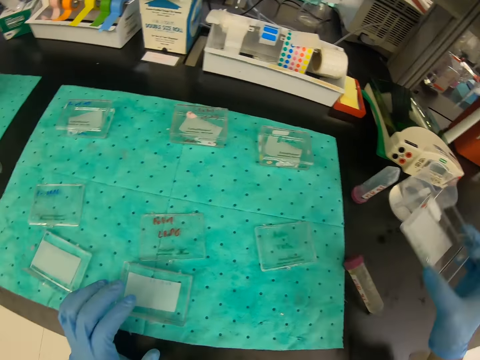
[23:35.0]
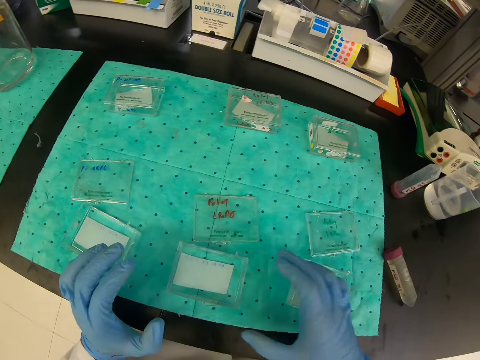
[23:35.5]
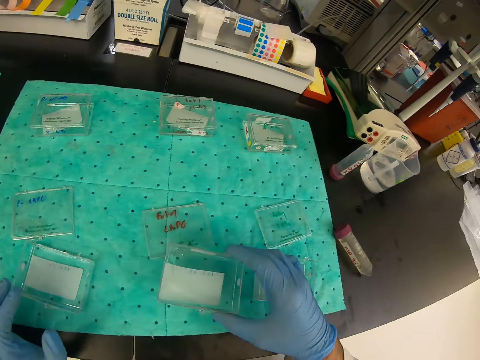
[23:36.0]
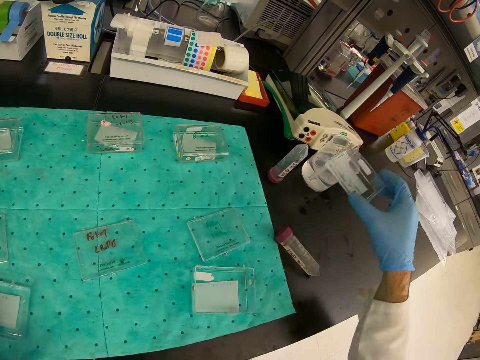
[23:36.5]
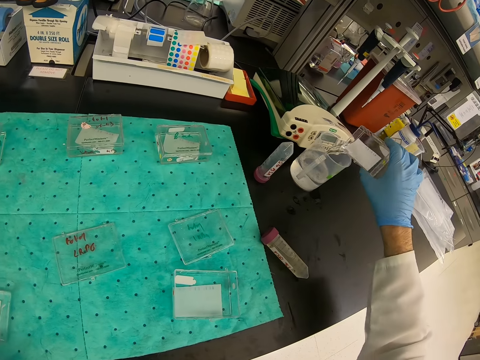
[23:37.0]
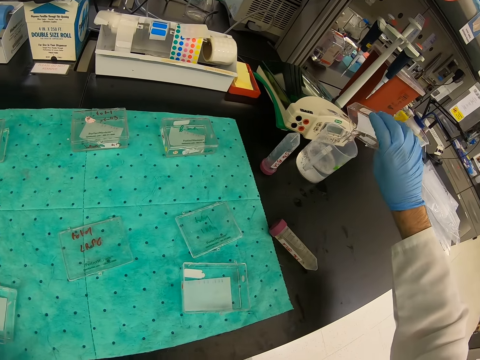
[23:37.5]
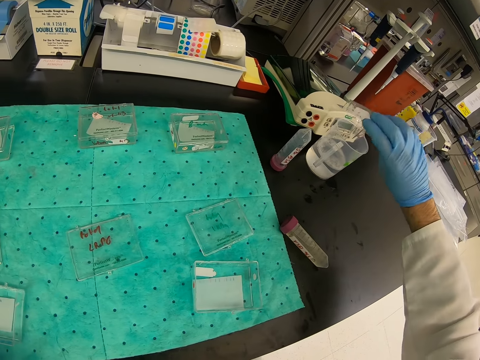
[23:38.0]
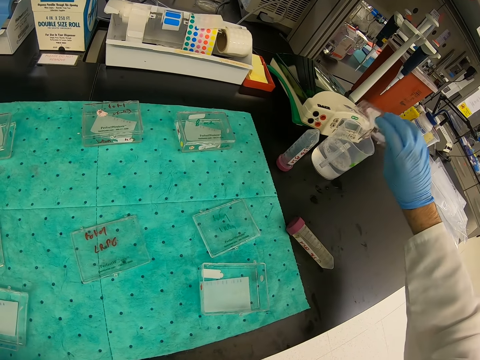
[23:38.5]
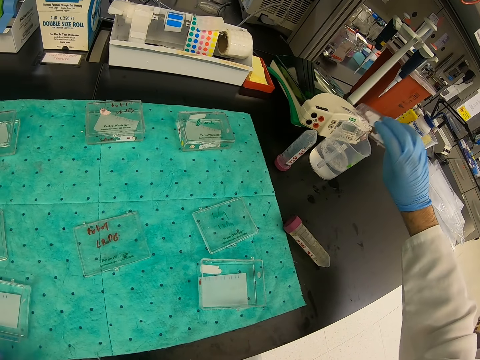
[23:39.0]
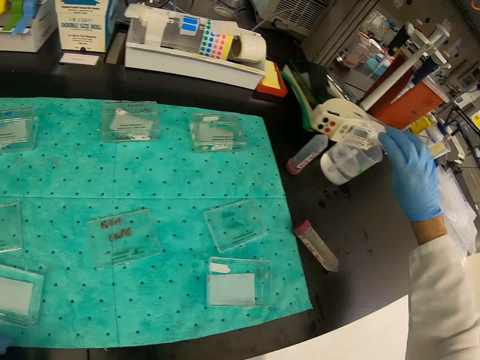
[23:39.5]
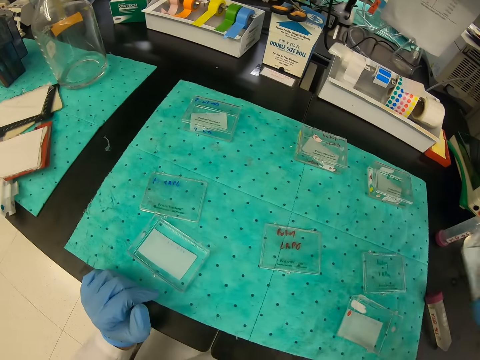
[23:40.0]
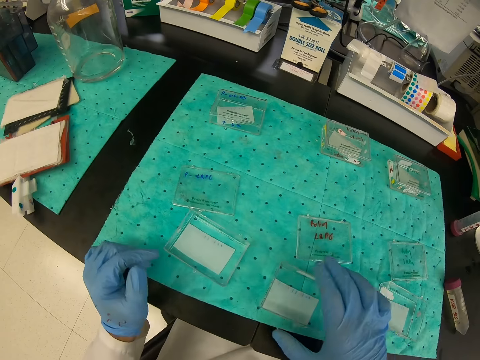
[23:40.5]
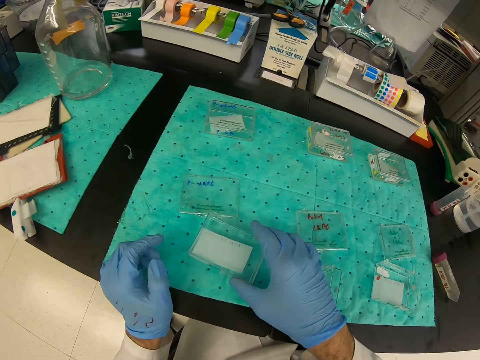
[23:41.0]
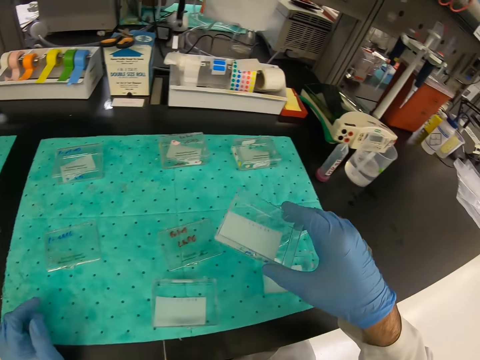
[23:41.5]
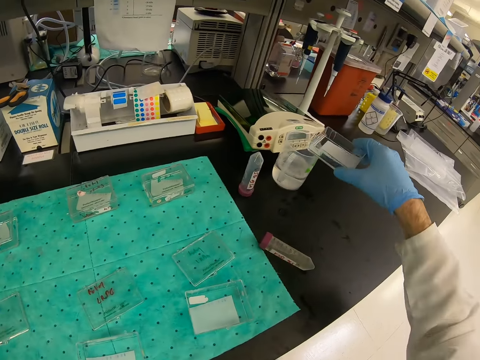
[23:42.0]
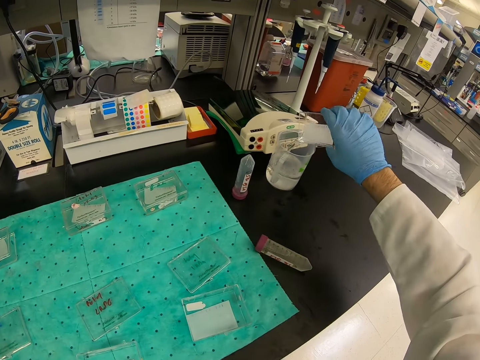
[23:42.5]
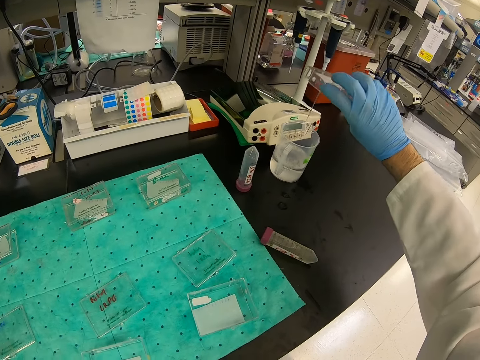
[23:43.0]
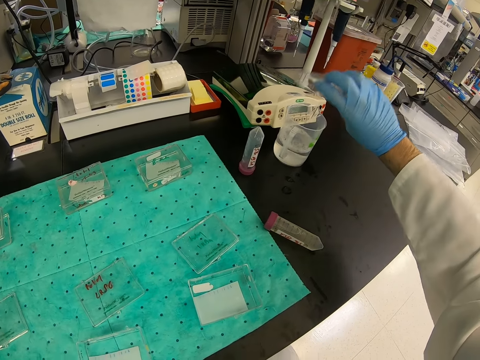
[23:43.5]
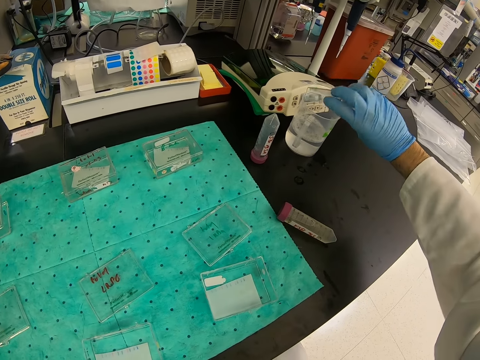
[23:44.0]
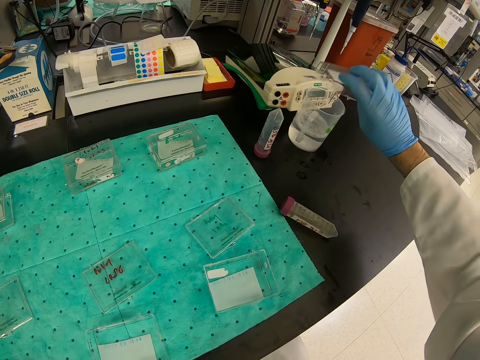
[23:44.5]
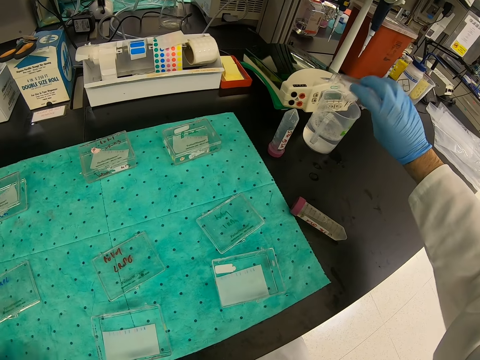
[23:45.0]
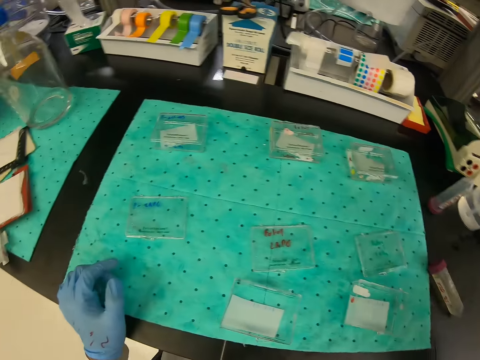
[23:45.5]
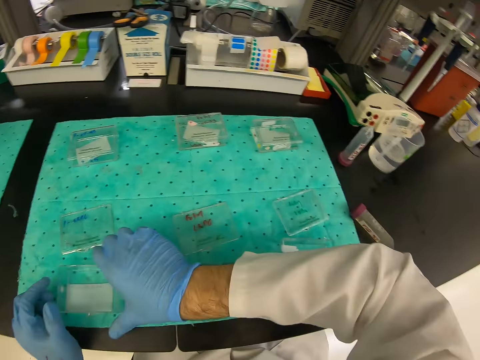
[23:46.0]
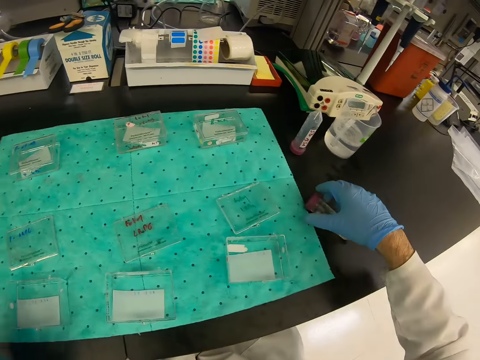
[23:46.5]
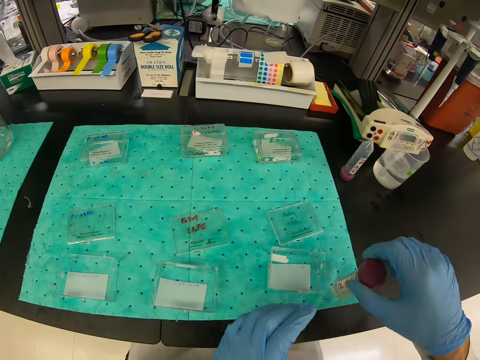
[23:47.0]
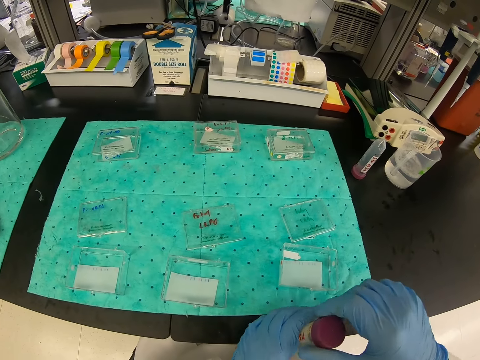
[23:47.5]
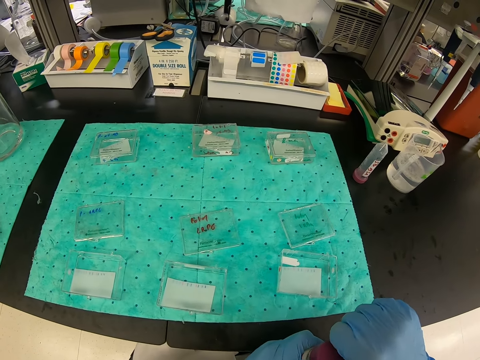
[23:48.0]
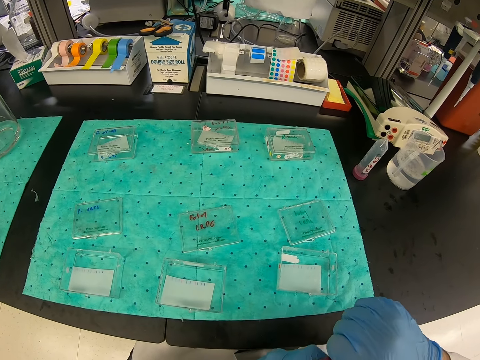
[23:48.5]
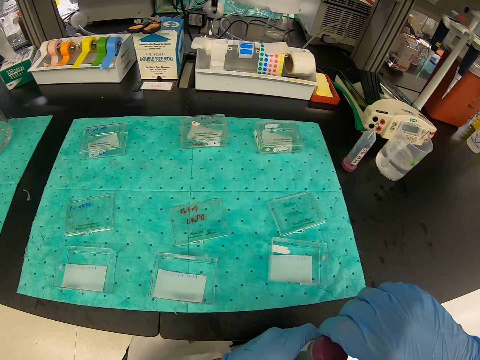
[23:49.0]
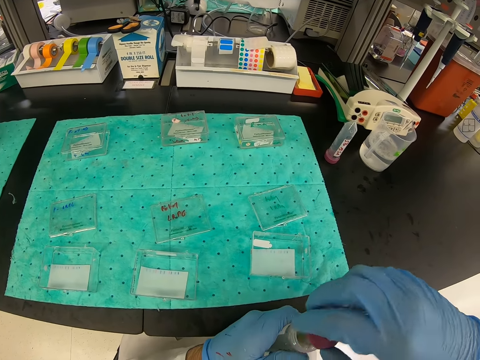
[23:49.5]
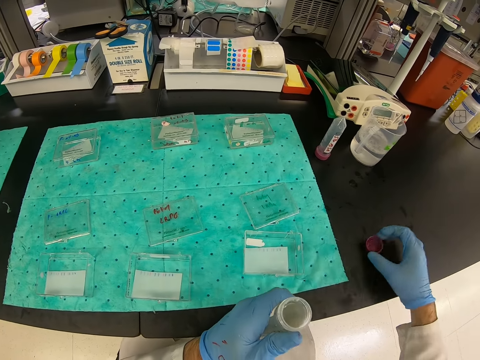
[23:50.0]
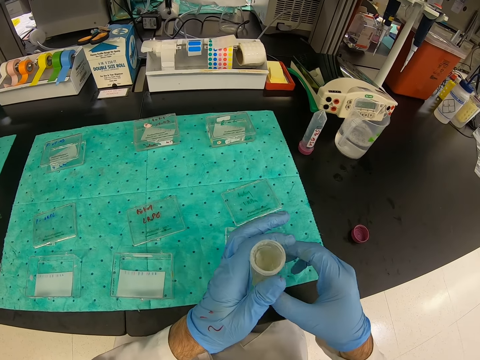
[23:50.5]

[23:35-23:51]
The camera wearer puts the small container on the table. They pour the liquid from the small container into a jug. They put the small container on the table. They pour the liquid from the small container into the jug. They put the small container on the table. They open the bottle of solution.

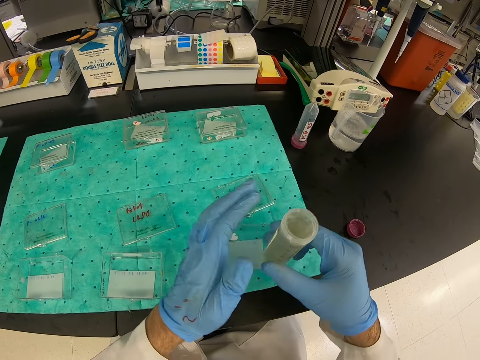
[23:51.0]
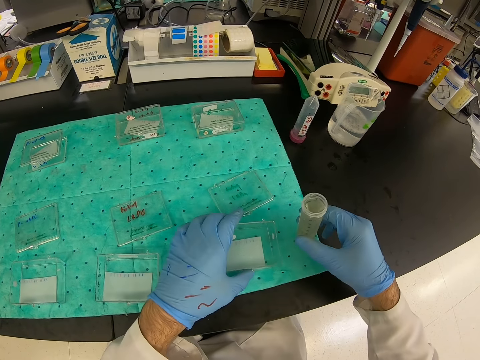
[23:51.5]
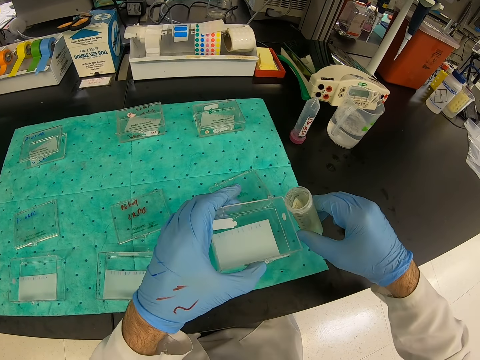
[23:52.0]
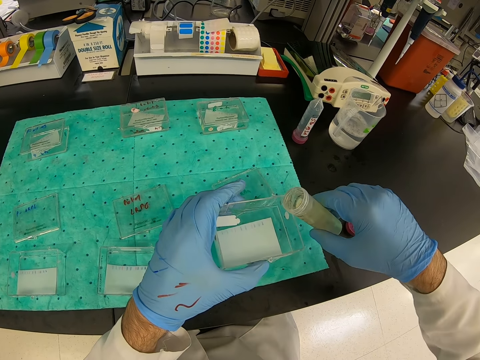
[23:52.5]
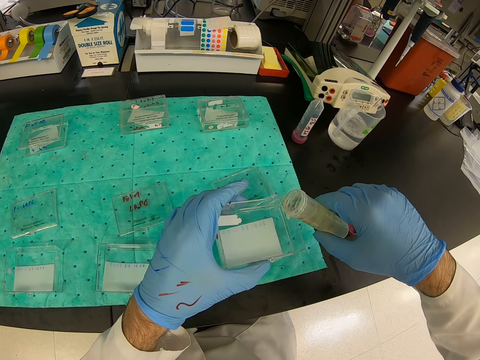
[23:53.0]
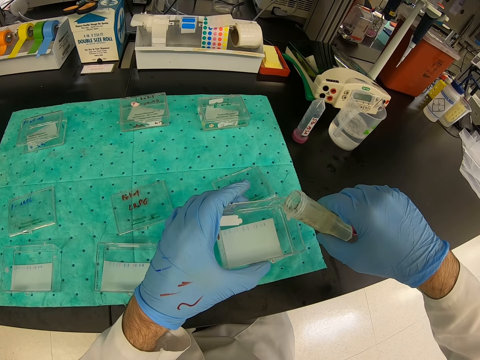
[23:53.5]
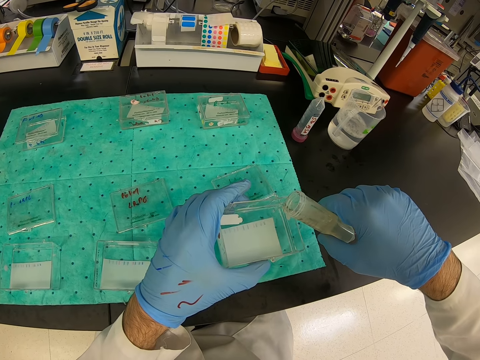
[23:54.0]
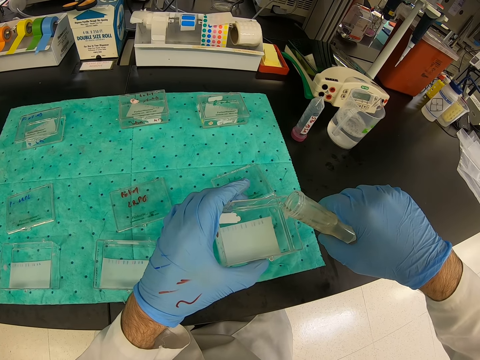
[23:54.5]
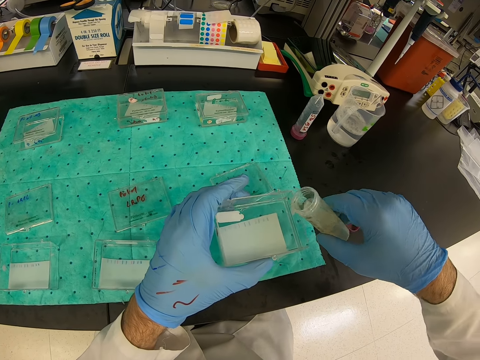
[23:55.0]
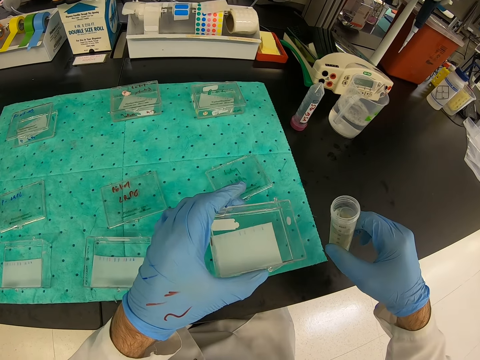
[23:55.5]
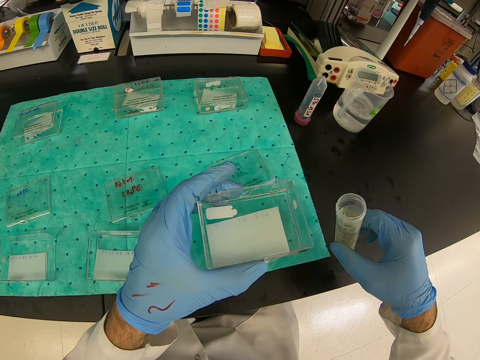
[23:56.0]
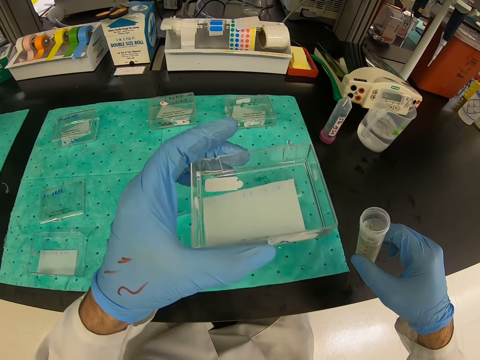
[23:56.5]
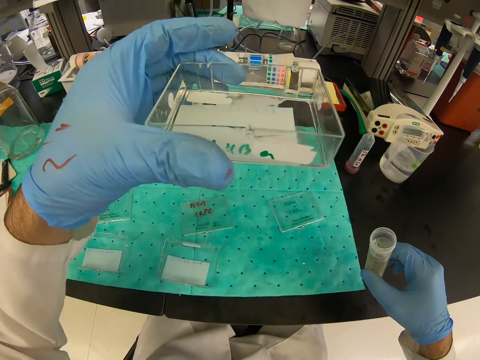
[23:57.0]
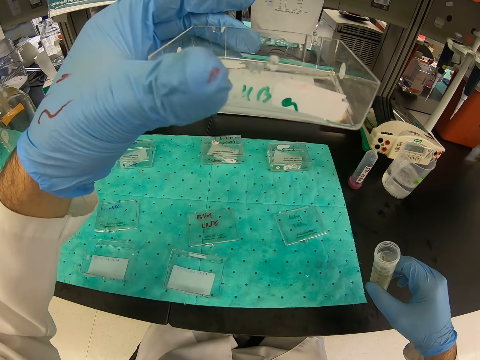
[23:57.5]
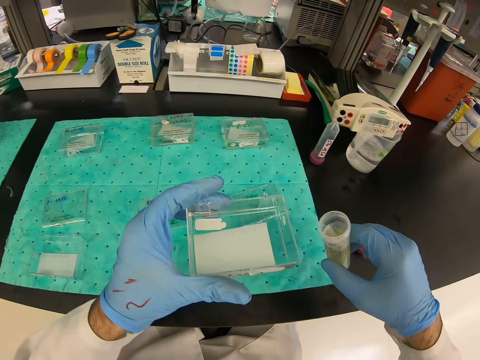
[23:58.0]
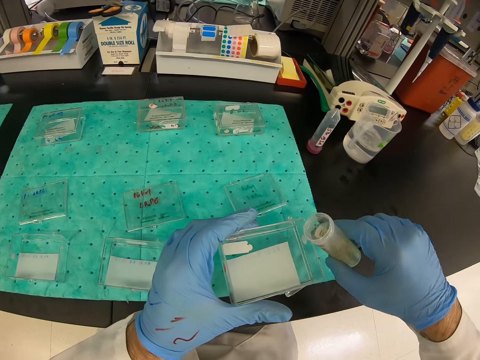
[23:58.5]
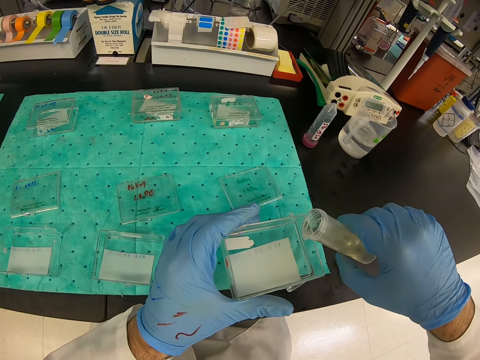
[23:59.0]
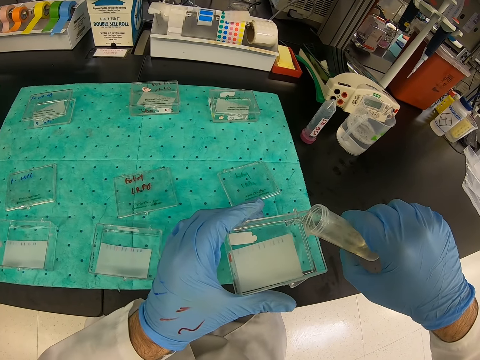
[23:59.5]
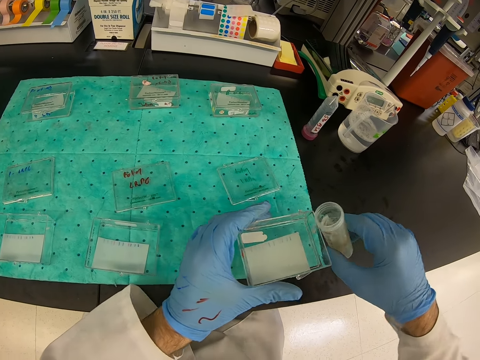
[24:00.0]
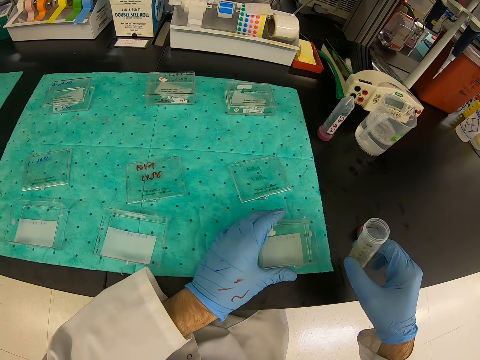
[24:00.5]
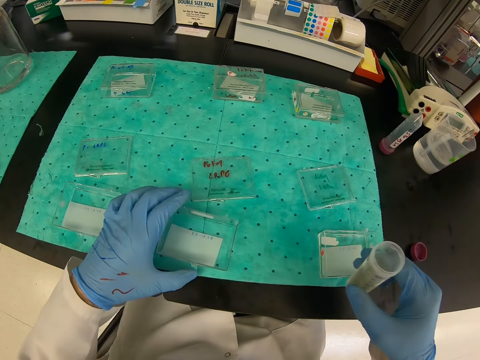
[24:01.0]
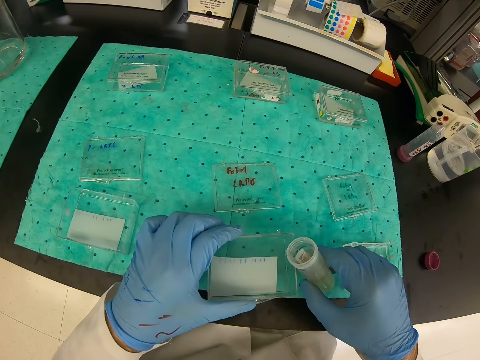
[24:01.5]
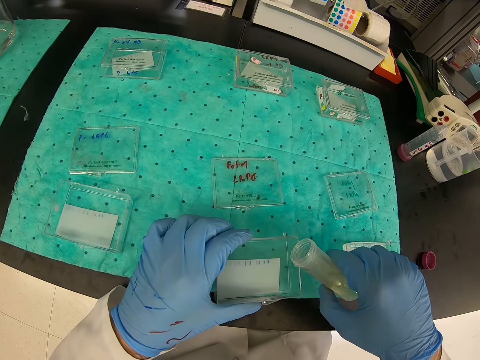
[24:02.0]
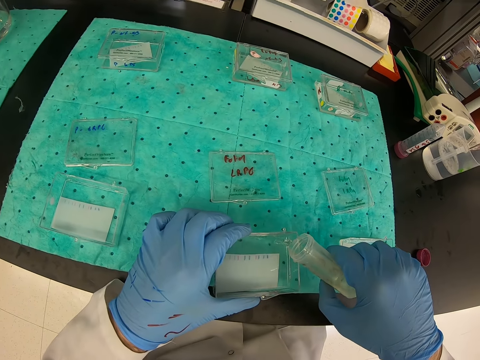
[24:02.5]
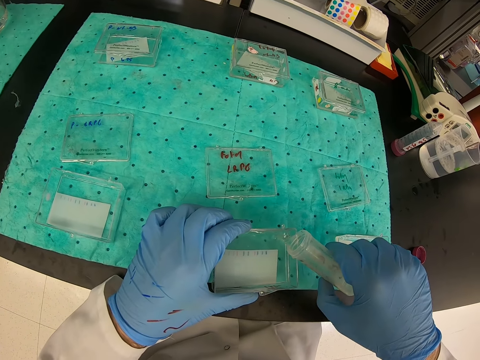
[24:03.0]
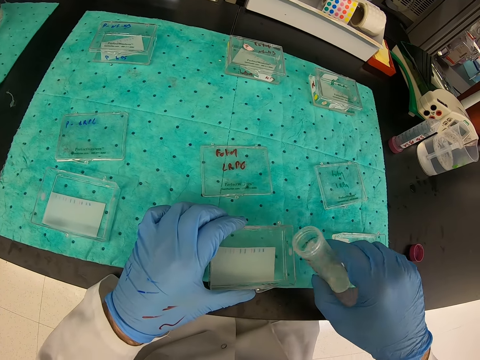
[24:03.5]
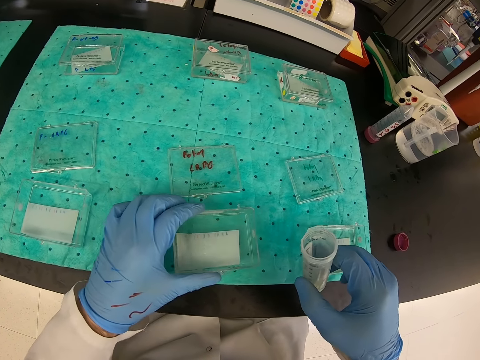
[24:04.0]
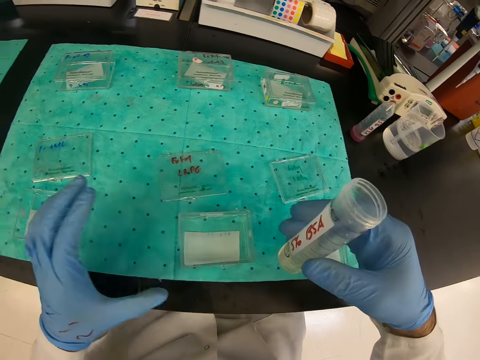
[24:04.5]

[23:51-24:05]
The camera wearer pours the solution from the bottle into the small container or apparatus. They check the apparatus. They pour the liquid into the apparatus. They put the small container on the table. They pour the solution from the bottle into the small container.
